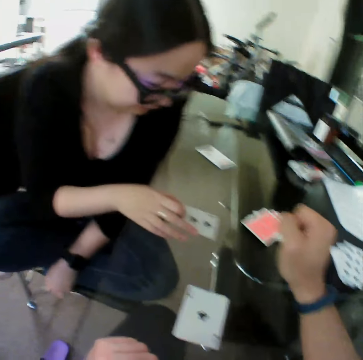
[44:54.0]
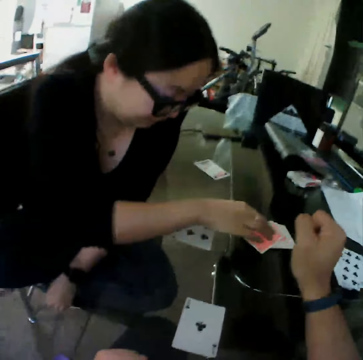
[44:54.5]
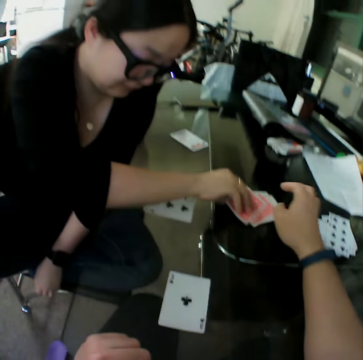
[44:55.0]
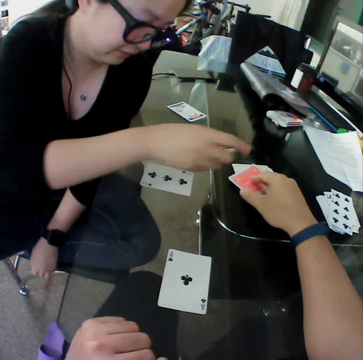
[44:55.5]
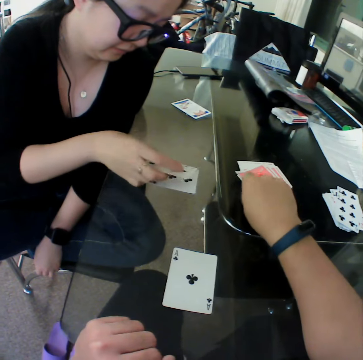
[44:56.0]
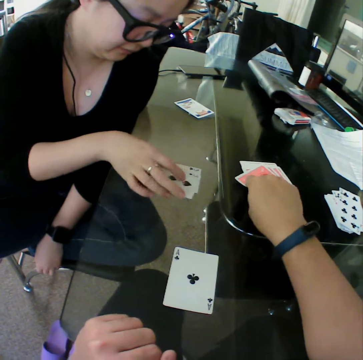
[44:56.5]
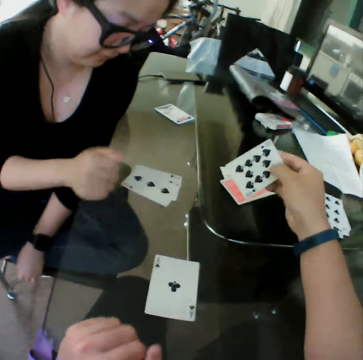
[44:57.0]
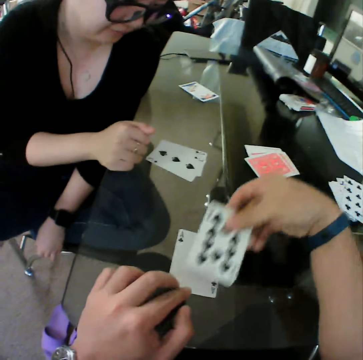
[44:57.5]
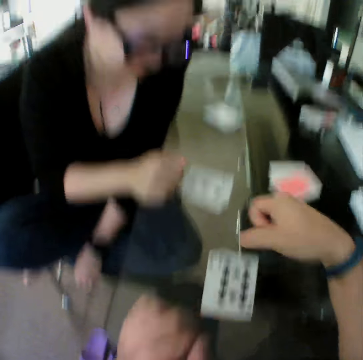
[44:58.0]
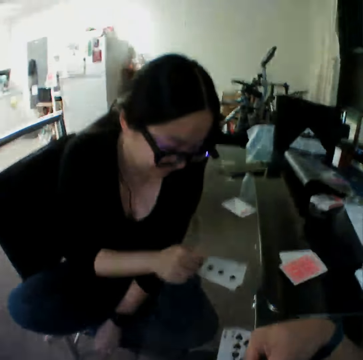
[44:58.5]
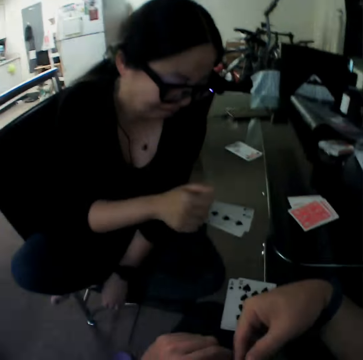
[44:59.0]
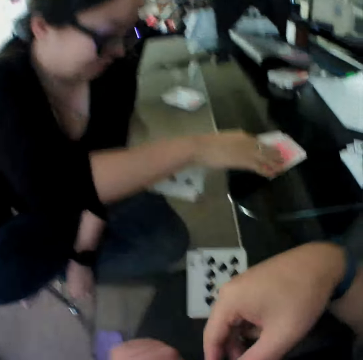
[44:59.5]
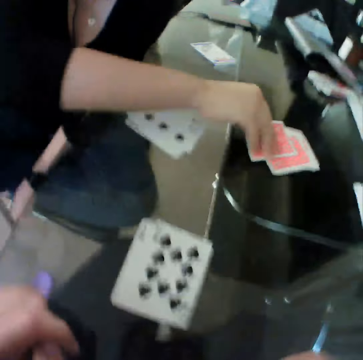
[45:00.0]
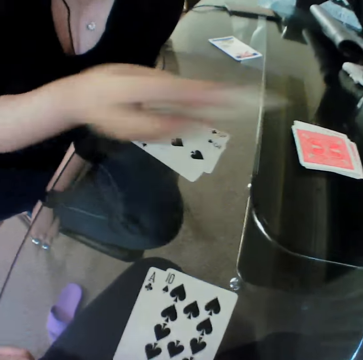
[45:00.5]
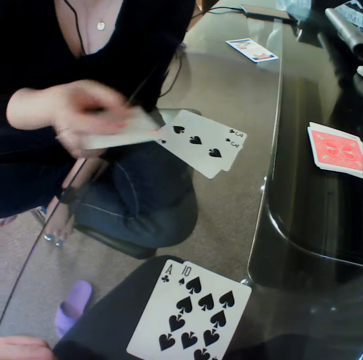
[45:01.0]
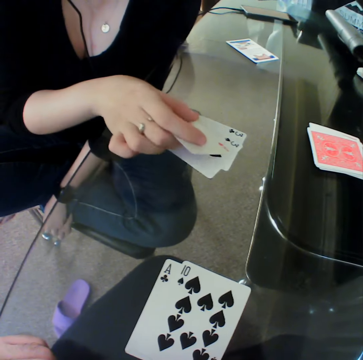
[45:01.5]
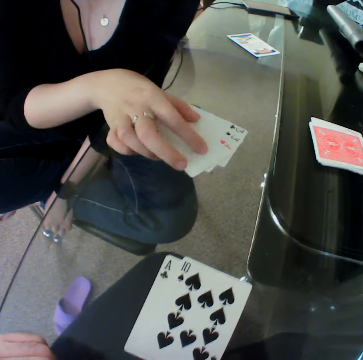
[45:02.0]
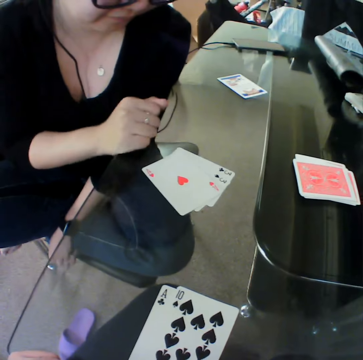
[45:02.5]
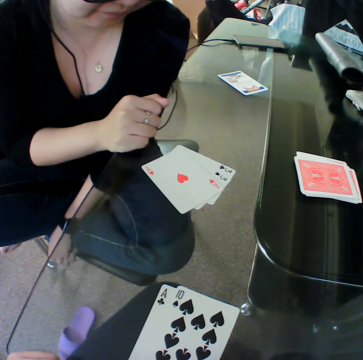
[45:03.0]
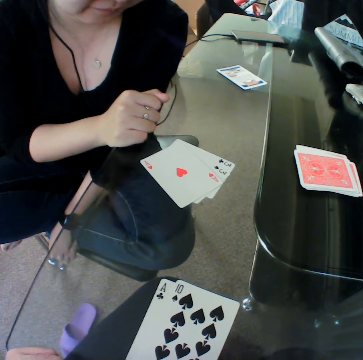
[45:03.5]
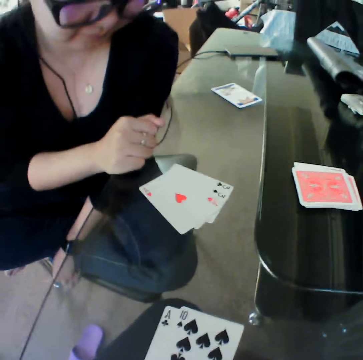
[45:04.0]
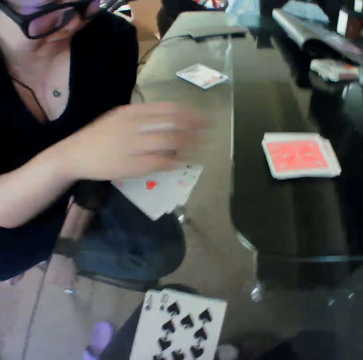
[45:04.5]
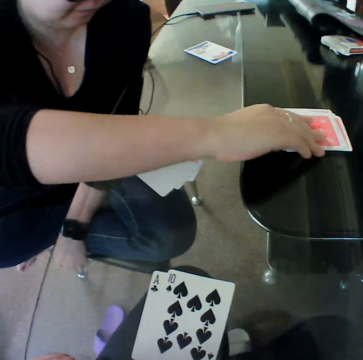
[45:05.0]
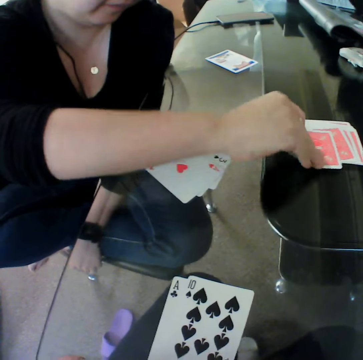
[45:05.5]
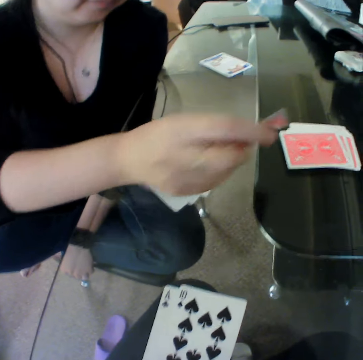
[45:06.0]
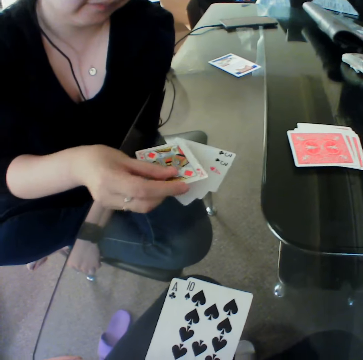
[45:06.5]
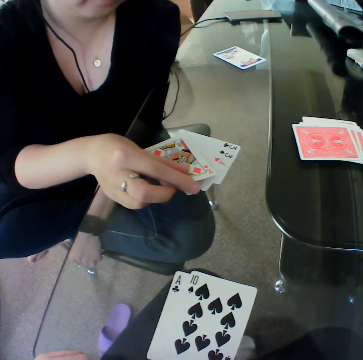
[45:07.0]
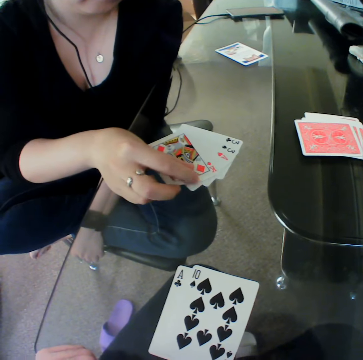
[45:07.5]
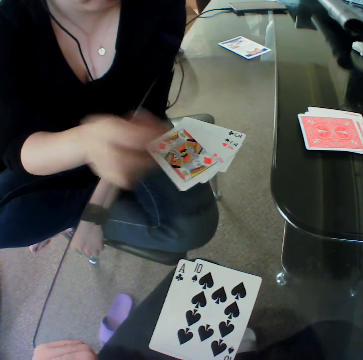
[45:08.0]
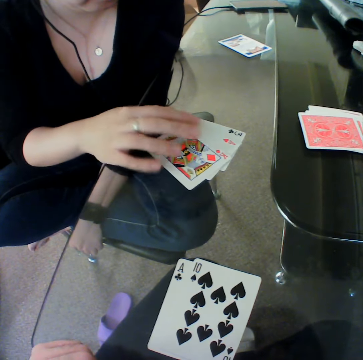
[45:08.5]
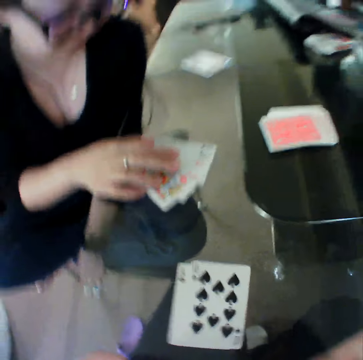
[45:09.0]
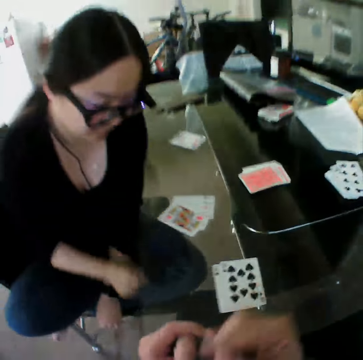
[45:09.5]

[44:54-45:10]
A woman picks a card from the table. The camera wearer picks a card from the table. The woman drops the card on the table. The camera wearer drops the card on the table. The woman picks a card from the table. The woman drops the card on the table. The woman picks a card from the table. The woman drops the card on the table.

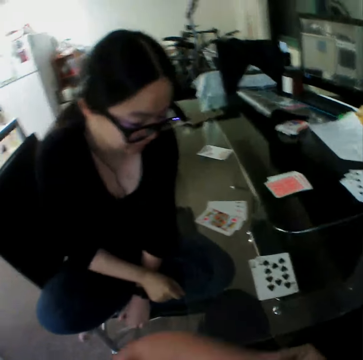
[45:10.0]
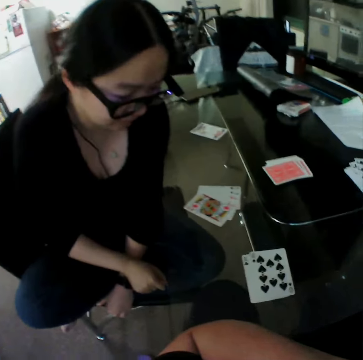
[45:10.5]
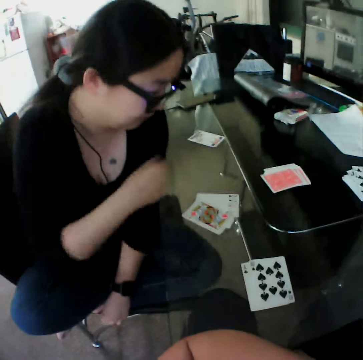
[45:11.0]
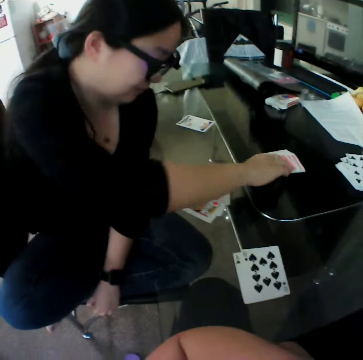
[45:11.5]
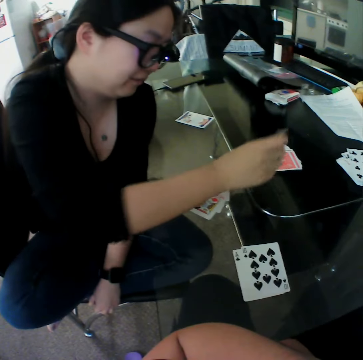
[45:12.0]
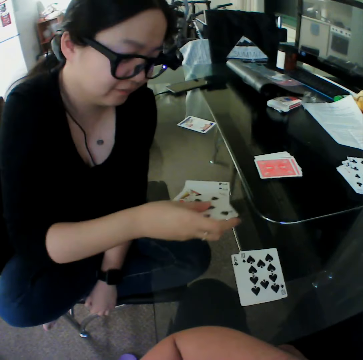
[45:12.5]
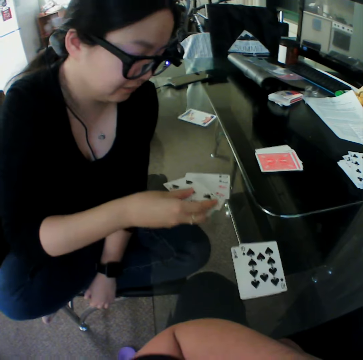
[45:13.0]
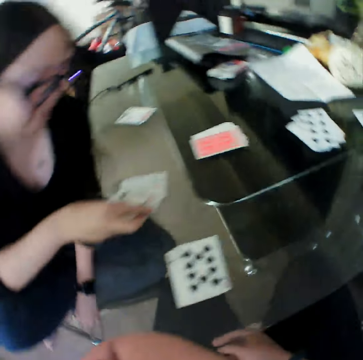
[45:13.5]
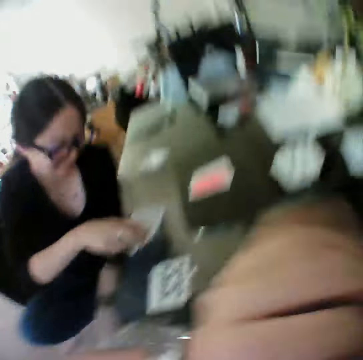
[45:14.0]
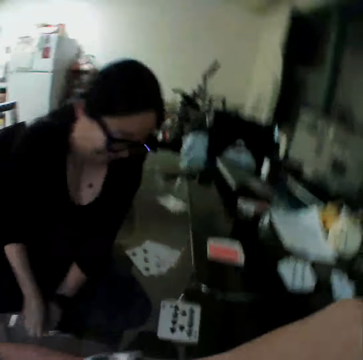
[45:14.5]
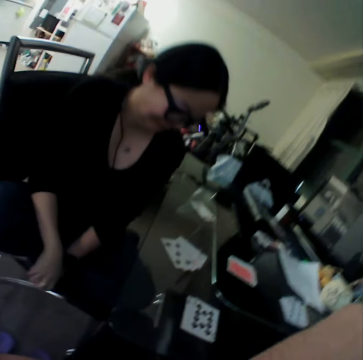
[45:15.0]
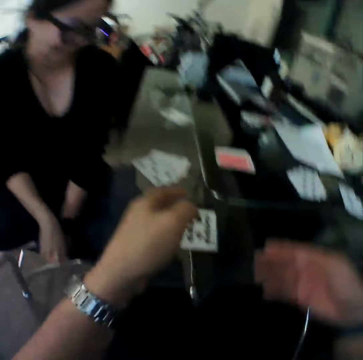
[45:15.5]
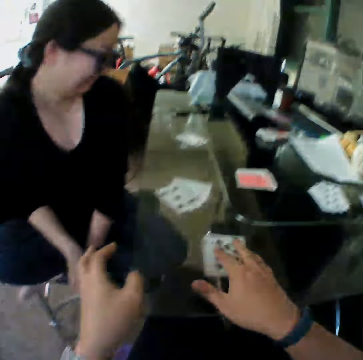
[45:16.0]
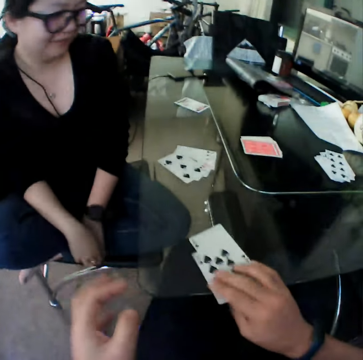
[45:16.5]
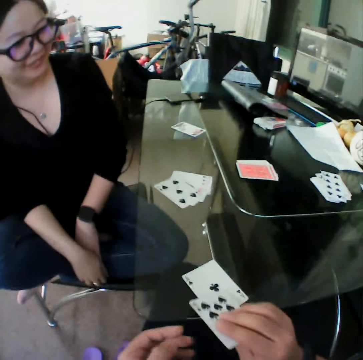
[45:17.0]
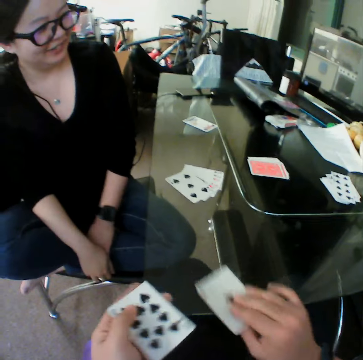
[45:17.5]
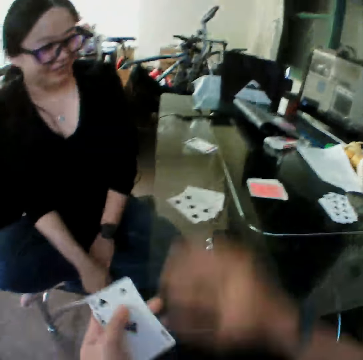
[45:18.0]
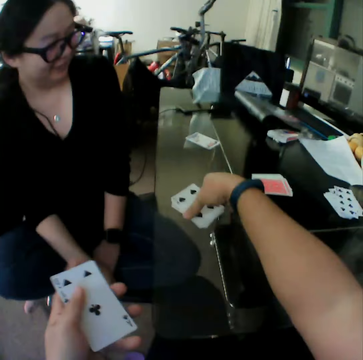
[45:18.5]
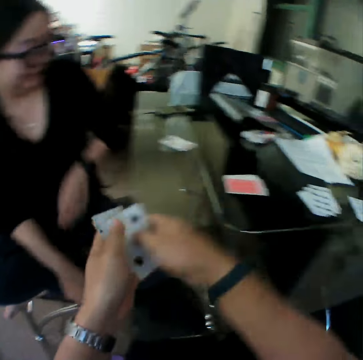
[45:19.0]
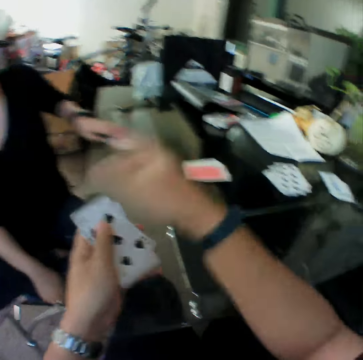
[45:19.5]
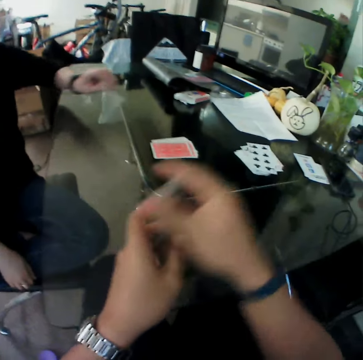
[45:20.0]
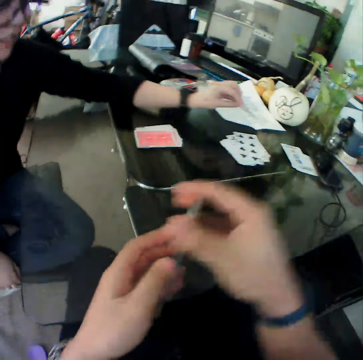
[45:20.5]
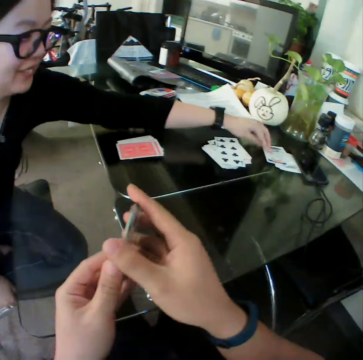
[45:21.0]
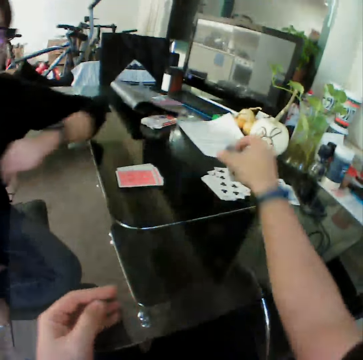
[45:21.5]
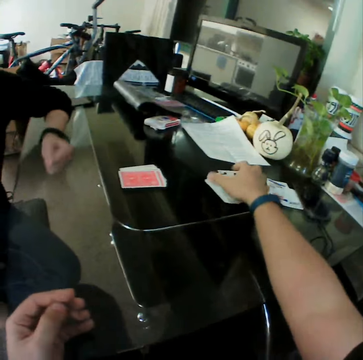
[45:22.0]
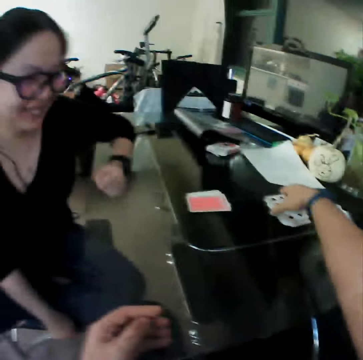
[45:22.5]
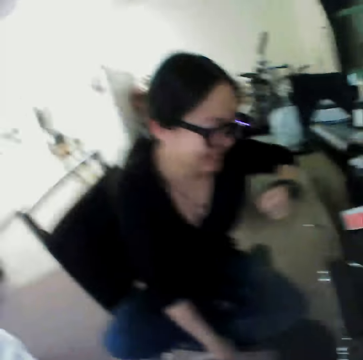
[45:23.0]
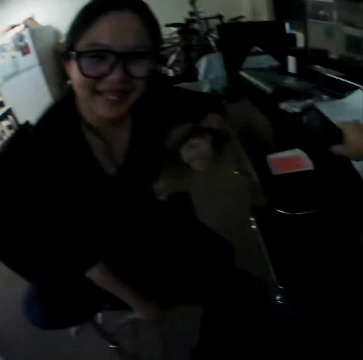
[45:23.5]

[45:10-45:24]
A woman picks a card from the table. The woman drops the card on the table. The camera wearer picks the cards from the table with his right hand to his left hand. He interacts with the woman. He picks the cards from the table with his right hand. He moves the cards to his left hand. The woman picks a card from the table. The woman drops the card on the table. The camera wearer drops the cards on the table.

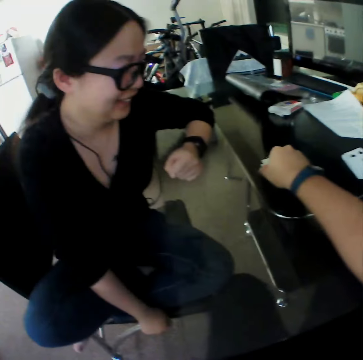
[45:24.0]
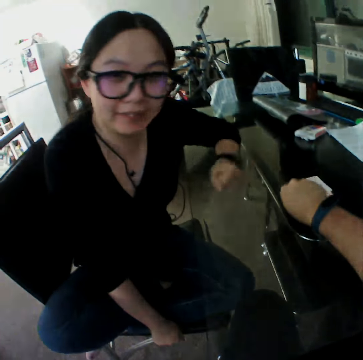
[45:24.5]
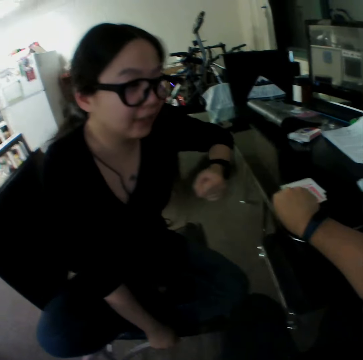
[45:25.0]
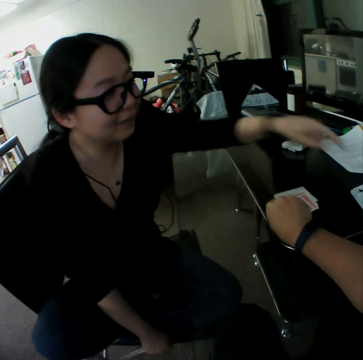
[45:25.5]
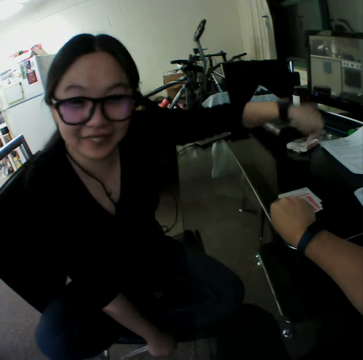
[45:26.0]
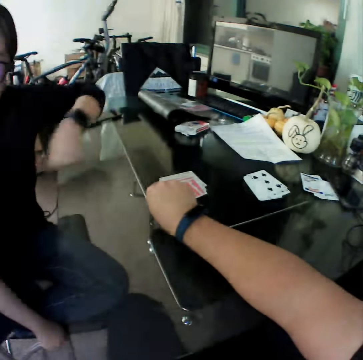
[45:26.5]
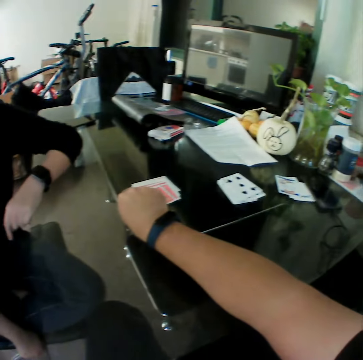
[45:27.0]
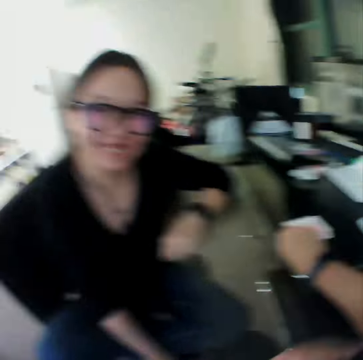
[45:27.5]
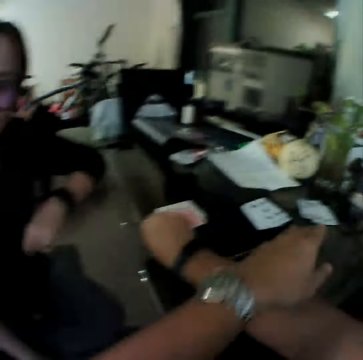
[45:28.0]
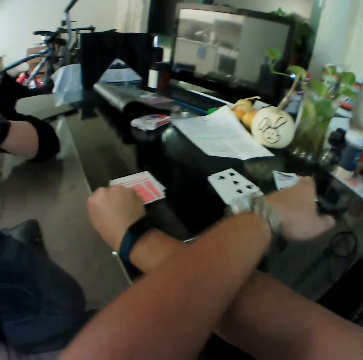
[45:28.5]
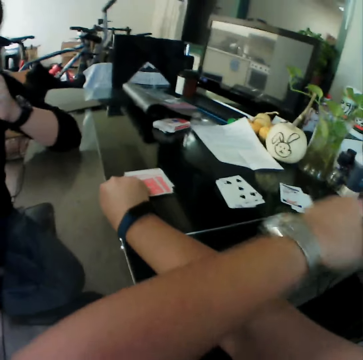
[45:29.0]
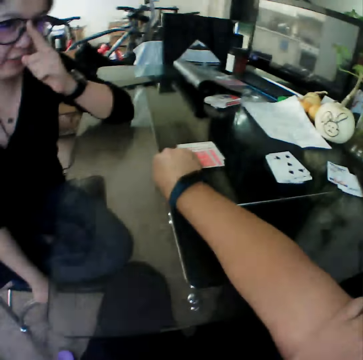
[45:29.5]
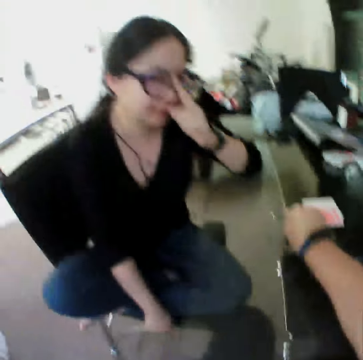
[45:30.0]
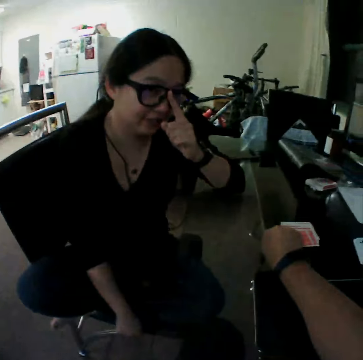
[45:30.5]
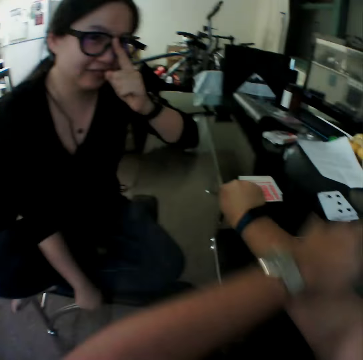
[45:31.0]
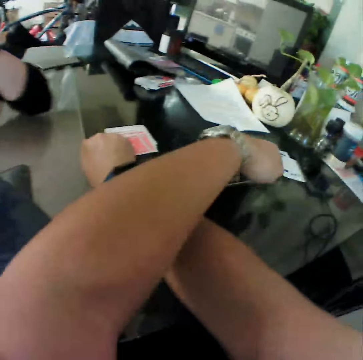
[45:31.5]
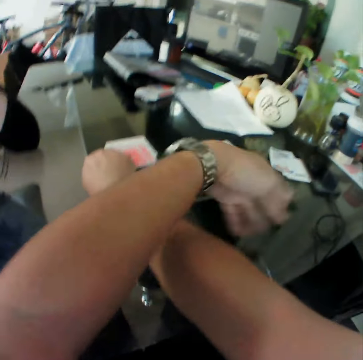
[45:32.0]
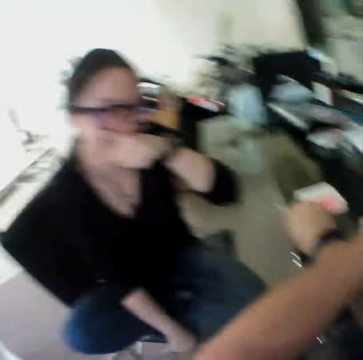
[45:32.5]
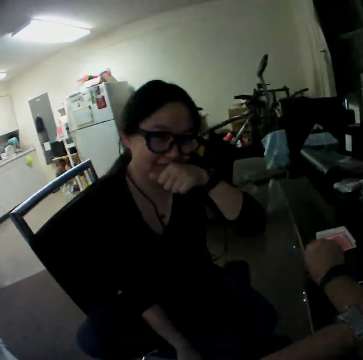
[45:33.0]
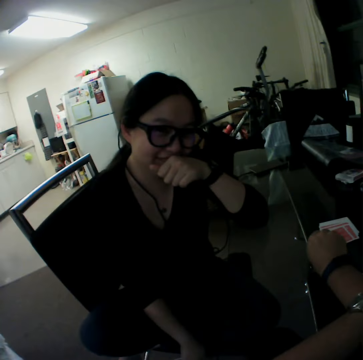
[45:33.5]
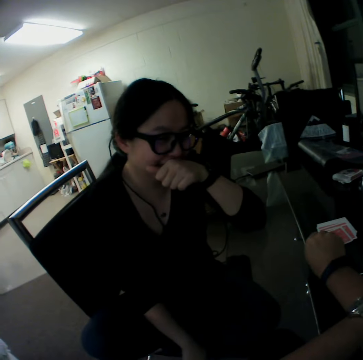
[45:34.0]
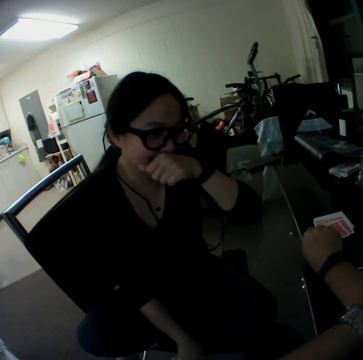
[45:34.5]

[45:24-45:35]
The camera wearer holds a card. They pick a card from the table. They interact with the woman.
